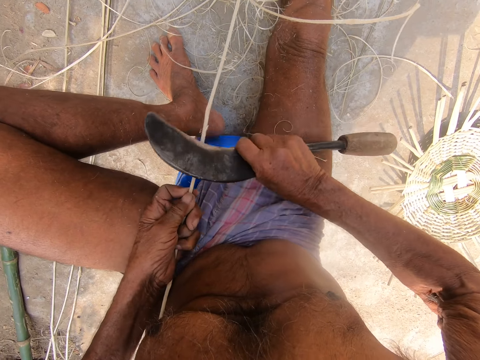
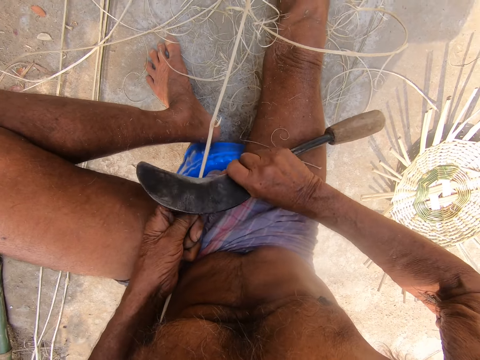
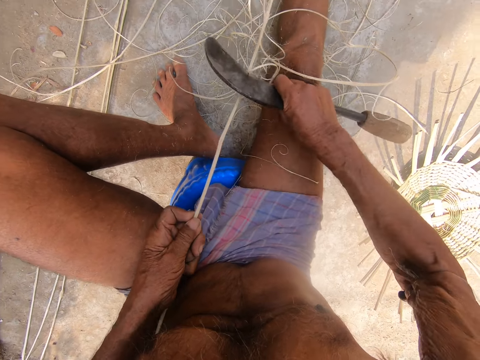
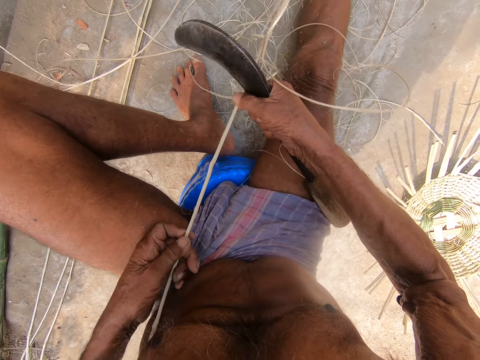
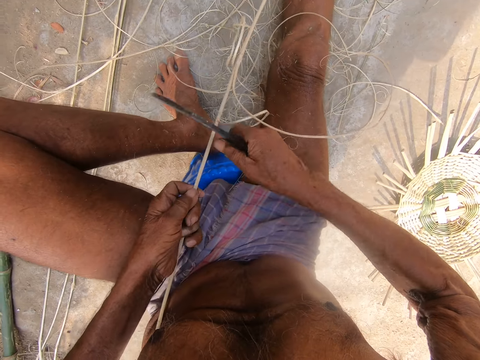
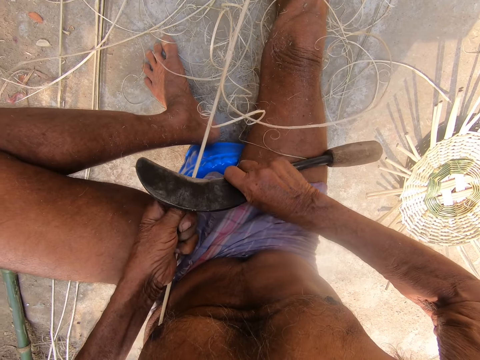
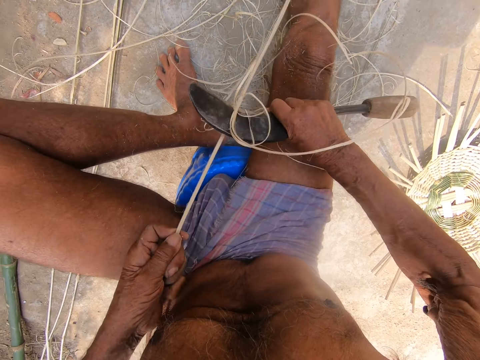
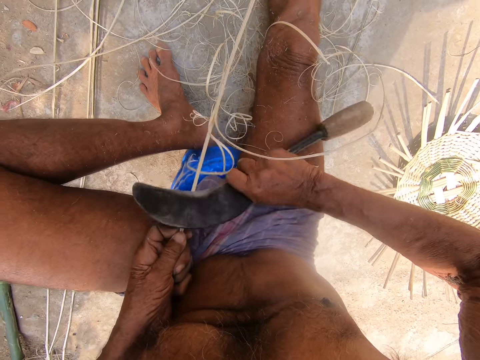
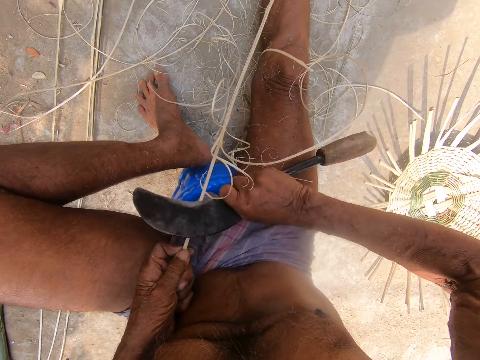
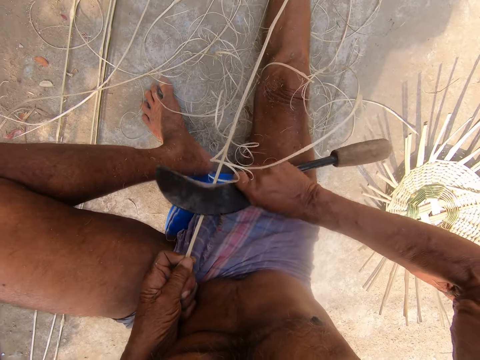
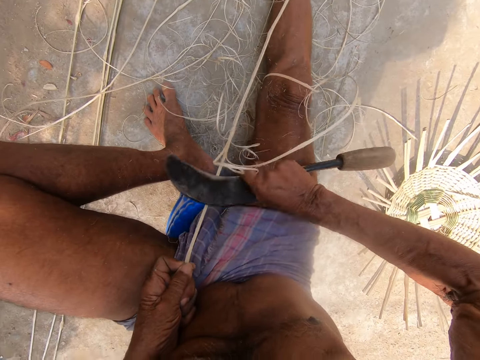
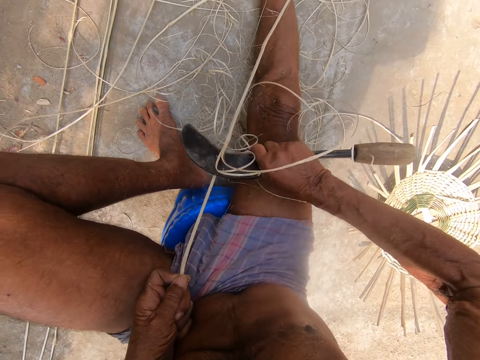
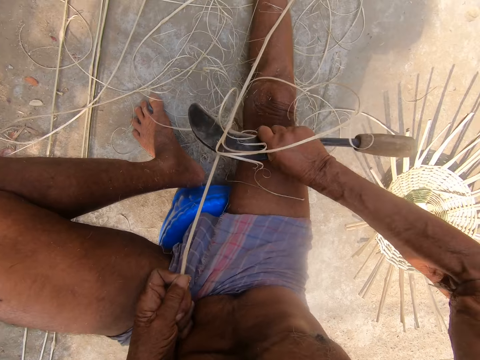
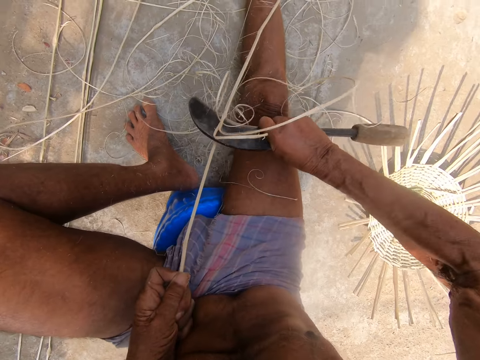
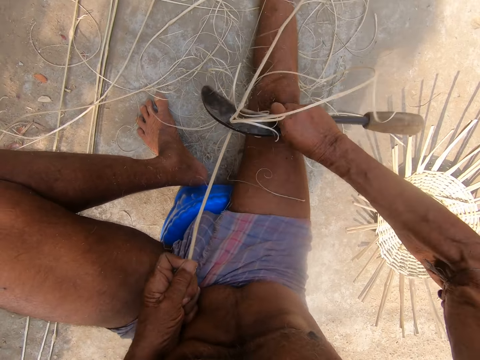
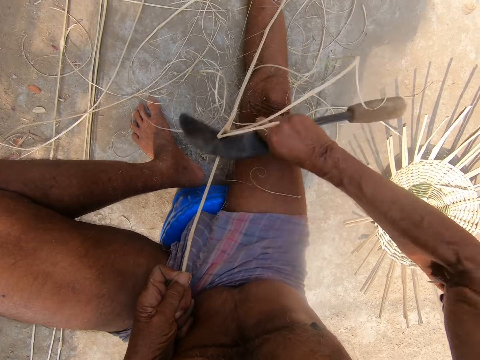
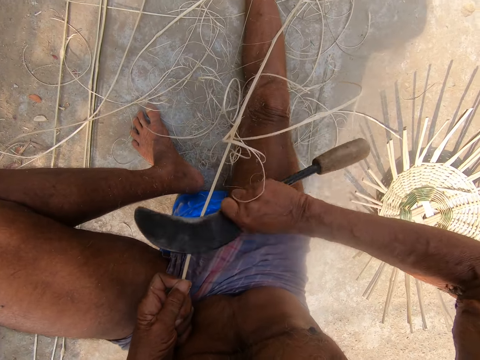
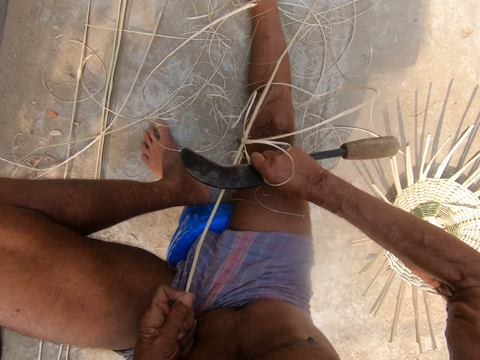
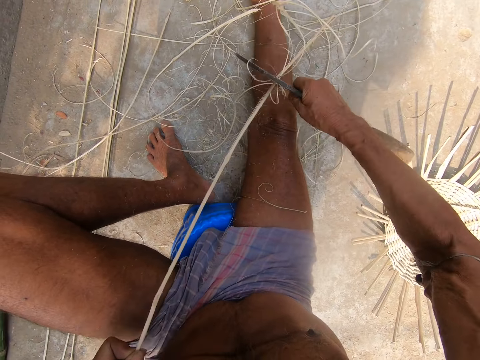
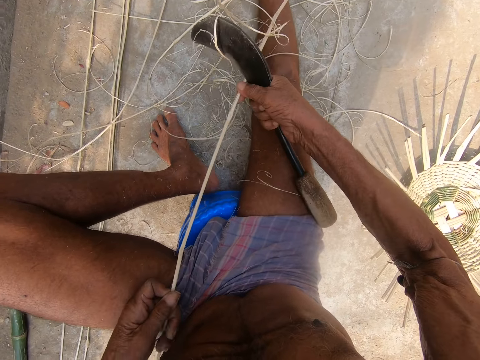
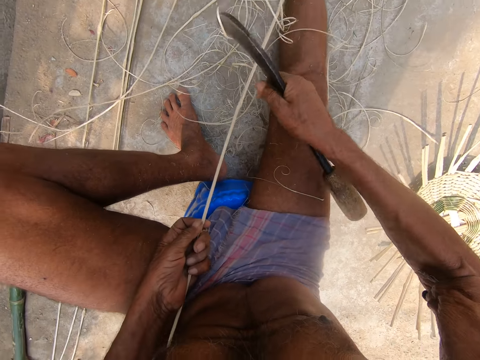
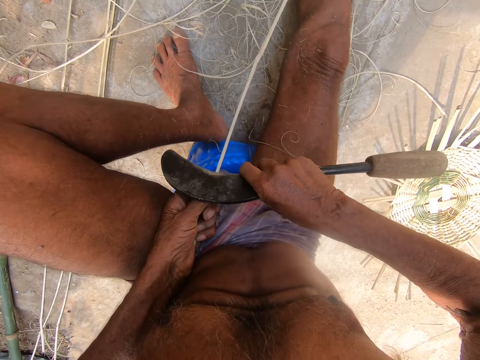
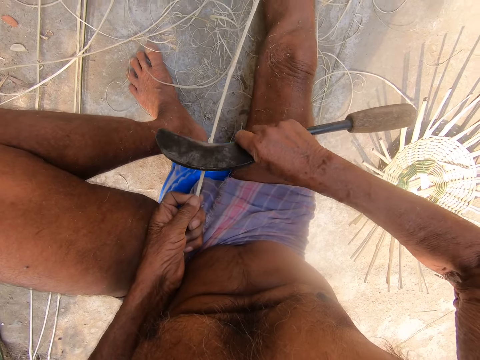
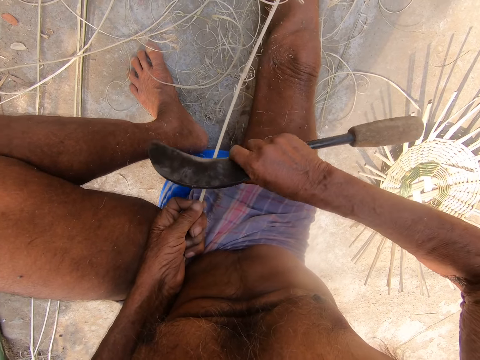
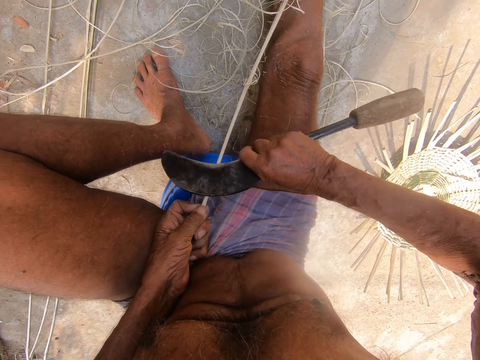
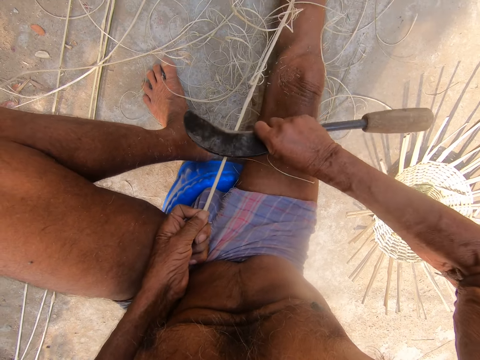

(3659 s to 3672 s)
The camera wearer adjusts the bamboo strip with his hands. He peels the bamboo strip in his left hand with the sickle in his right hand. He adjusts the bamboo strip with his hands. He peels the bamboo strip in his left hand with the sickle in his right hand.

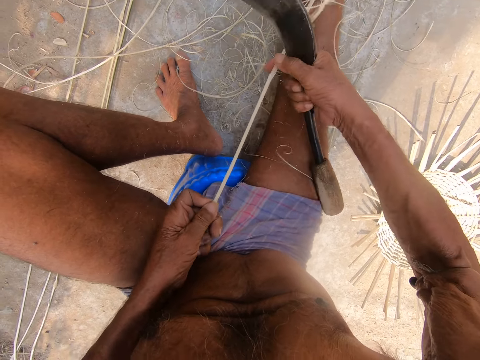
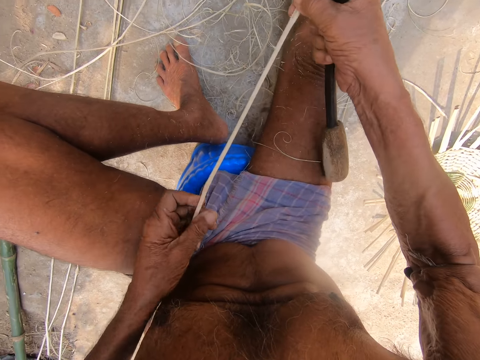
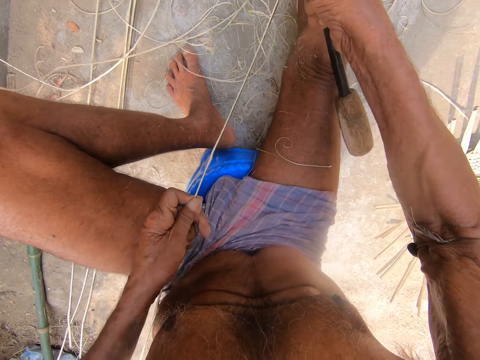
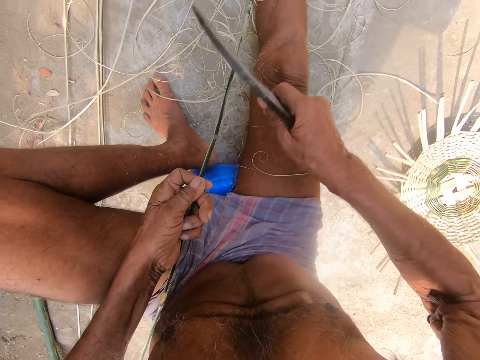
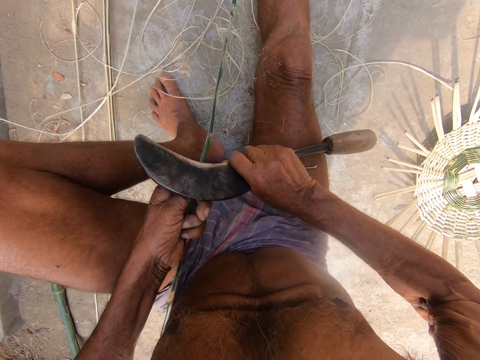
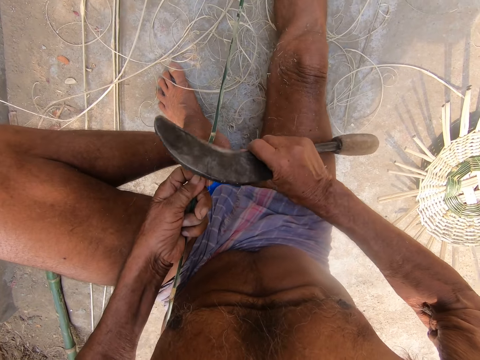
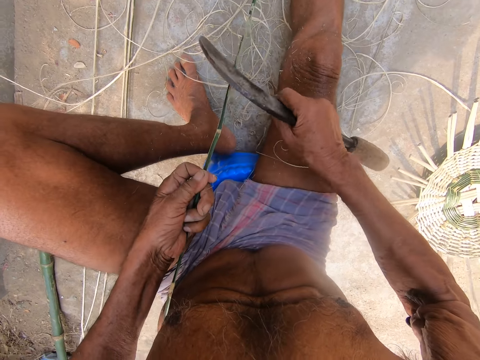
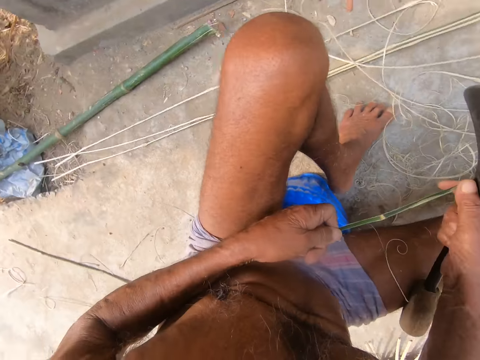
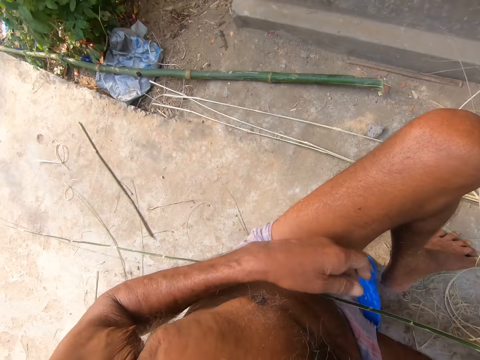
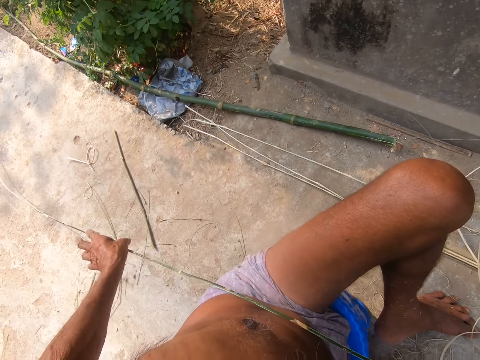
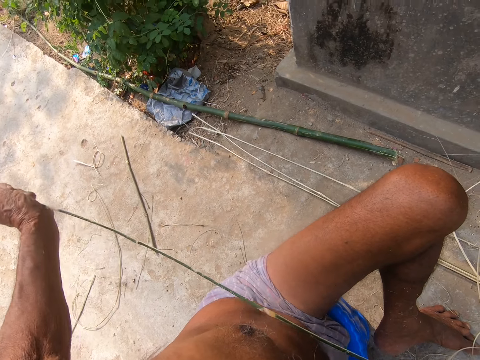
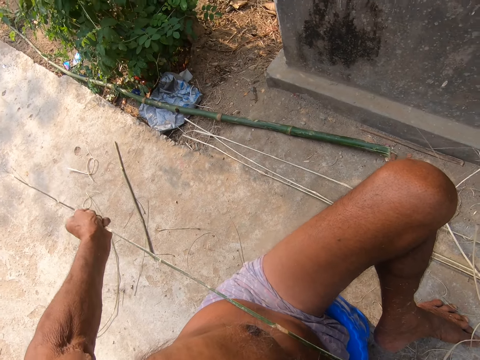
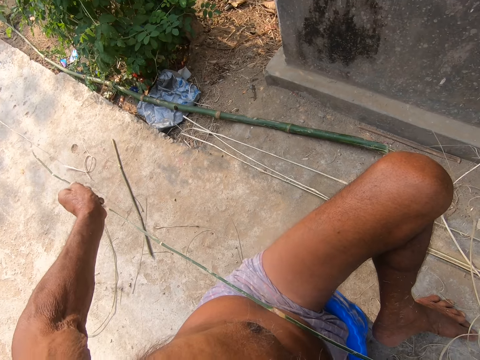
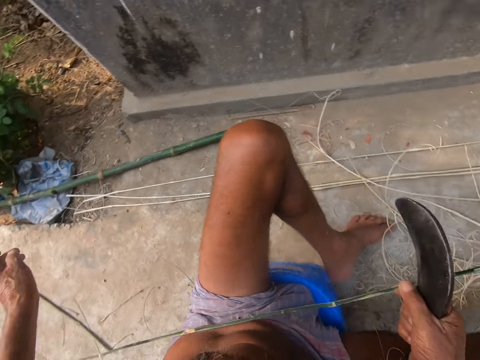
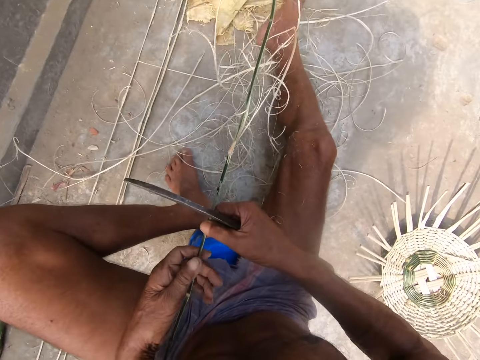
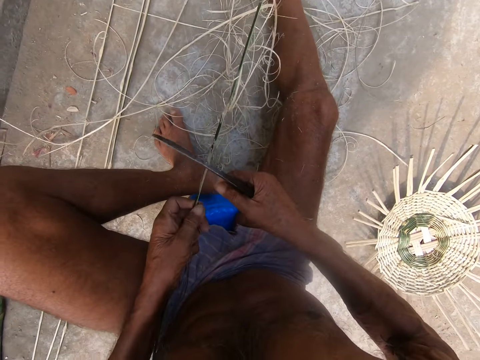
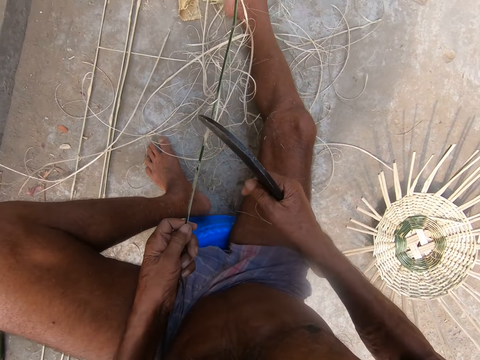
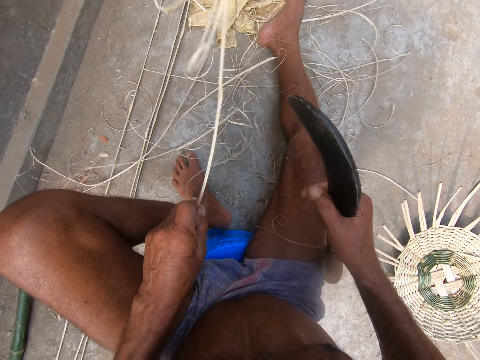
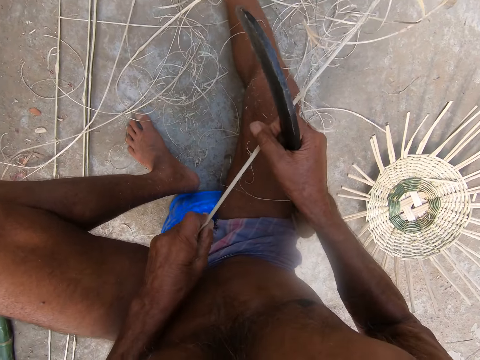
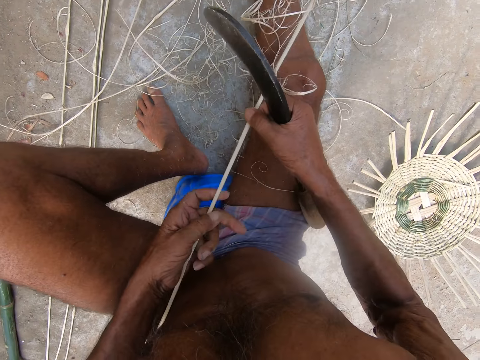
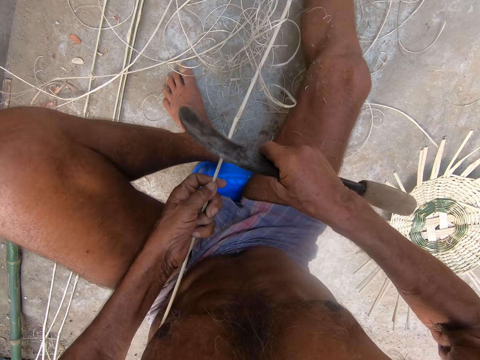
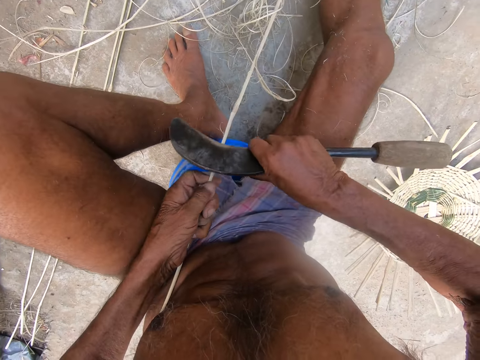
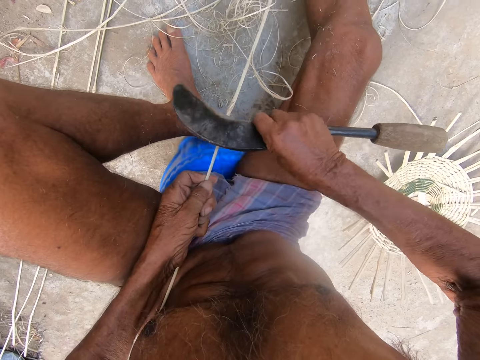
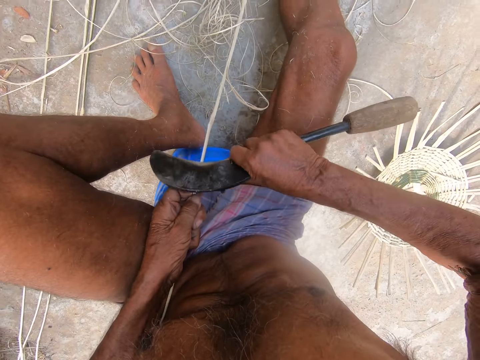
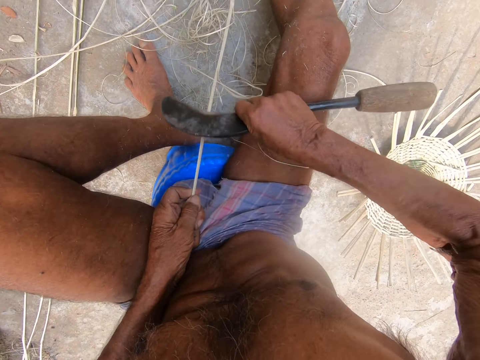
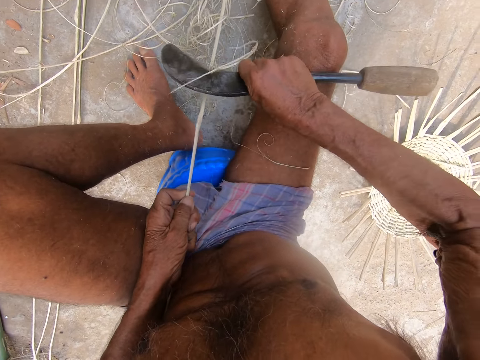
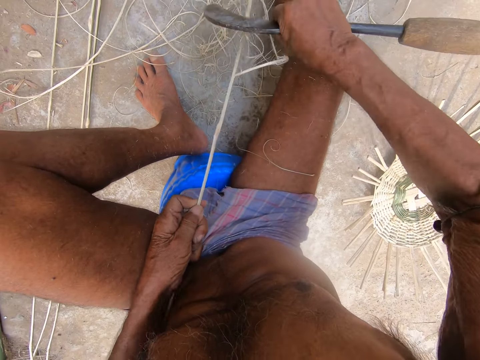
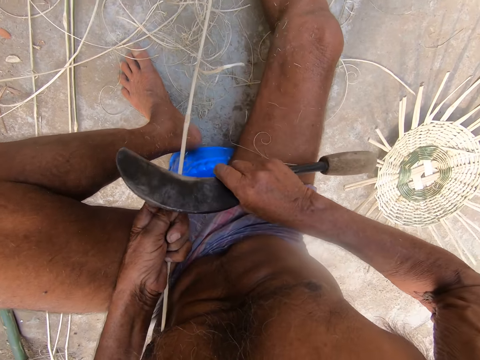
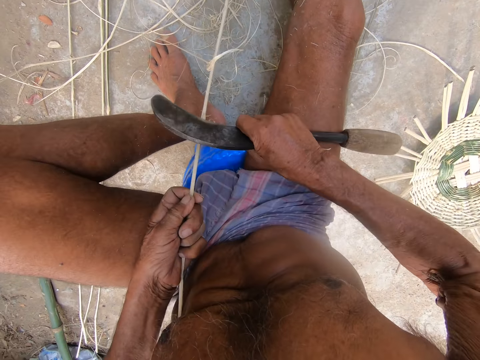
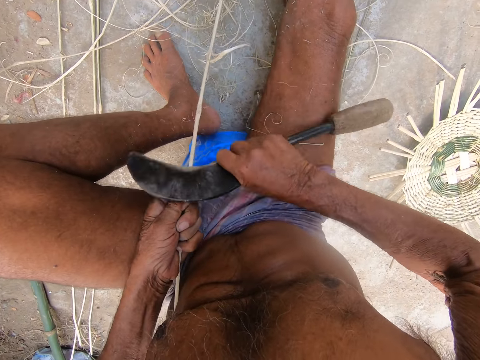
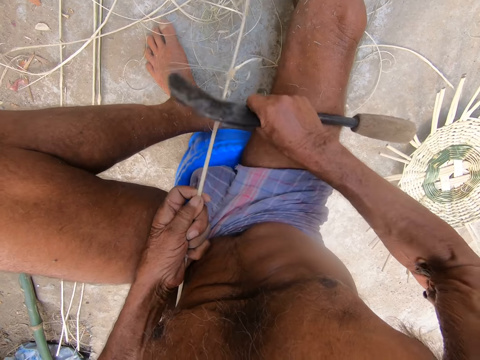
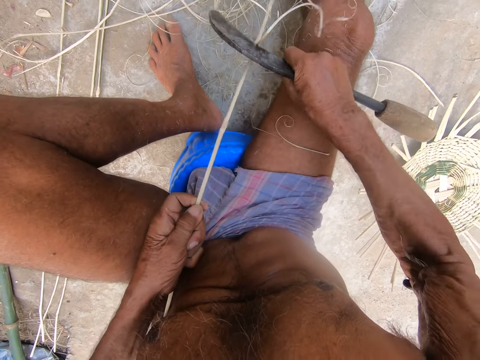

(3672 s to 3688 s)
The camera wearer adjusts the bamboo strip with his hands. He peels the bamboo strip in his left hand with the sickle in his right hand. He drops the bamboo strip on his stomach with his left hand. He picks up the bamboo strip from his stomach with his left hand. He drops the bamboo strip on his stomach with his left hand. He holds the bamboo strip with his right hand. He passes the bamboo strip from his right hand to his left hand. He adjusts the bamboo strip with his left hand. He peels the bamboo strip in his left hand with the sickle in his right hand.
